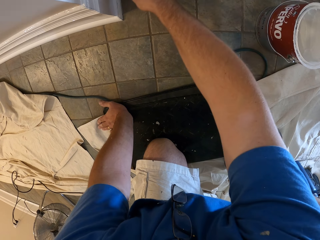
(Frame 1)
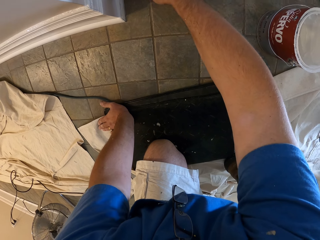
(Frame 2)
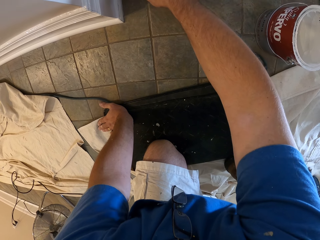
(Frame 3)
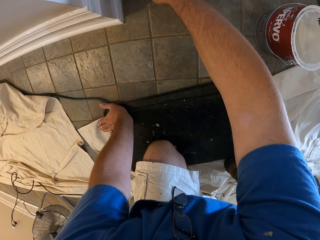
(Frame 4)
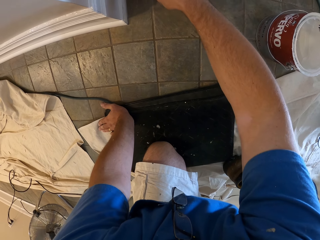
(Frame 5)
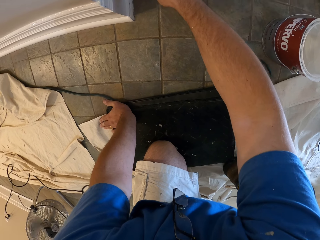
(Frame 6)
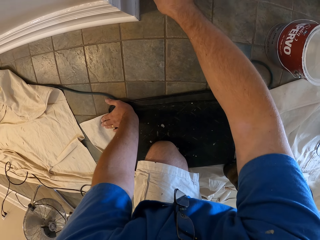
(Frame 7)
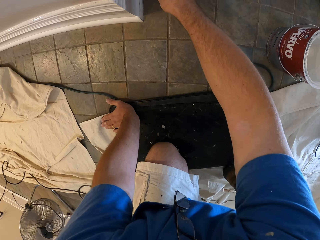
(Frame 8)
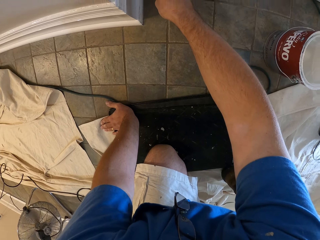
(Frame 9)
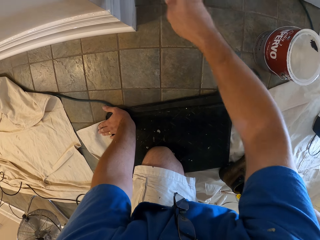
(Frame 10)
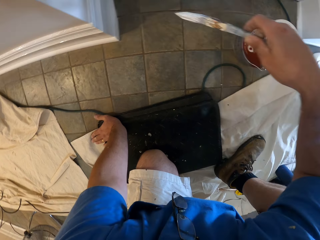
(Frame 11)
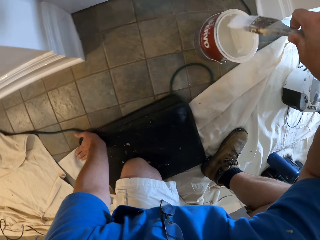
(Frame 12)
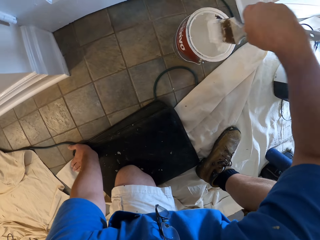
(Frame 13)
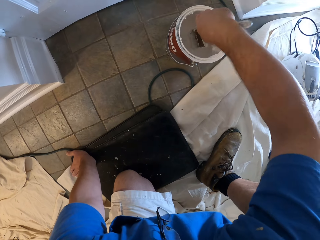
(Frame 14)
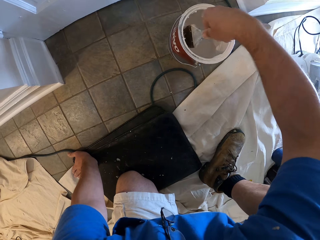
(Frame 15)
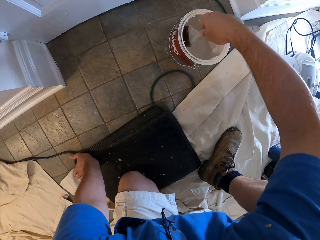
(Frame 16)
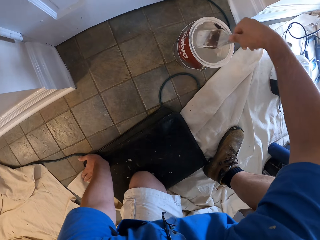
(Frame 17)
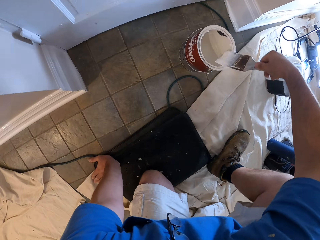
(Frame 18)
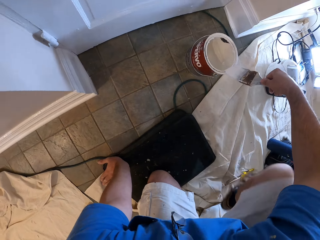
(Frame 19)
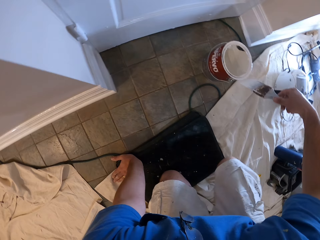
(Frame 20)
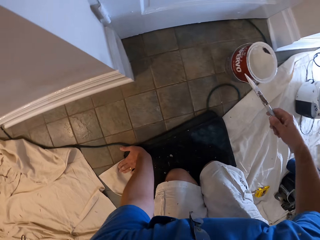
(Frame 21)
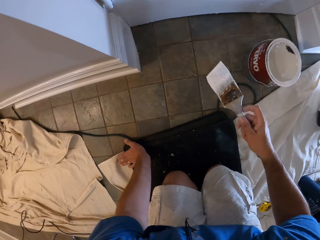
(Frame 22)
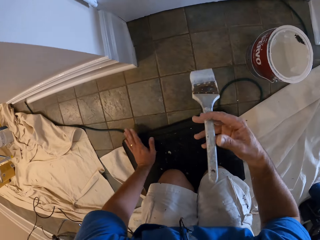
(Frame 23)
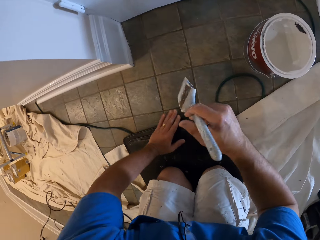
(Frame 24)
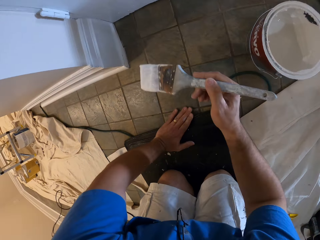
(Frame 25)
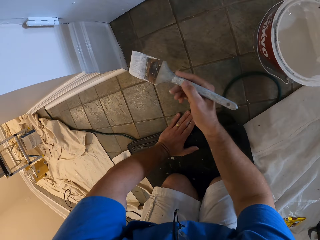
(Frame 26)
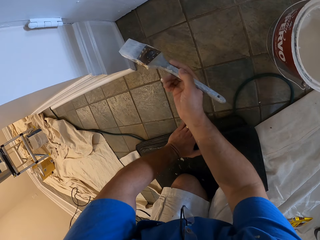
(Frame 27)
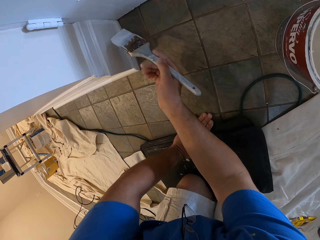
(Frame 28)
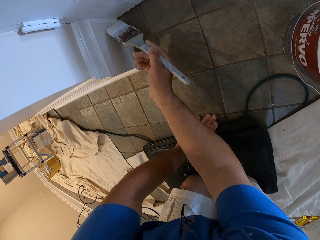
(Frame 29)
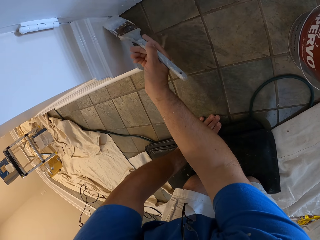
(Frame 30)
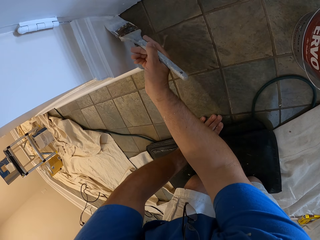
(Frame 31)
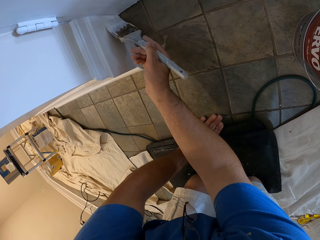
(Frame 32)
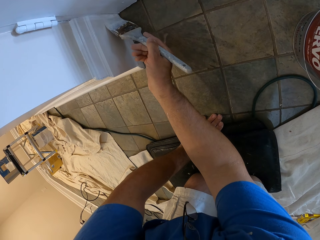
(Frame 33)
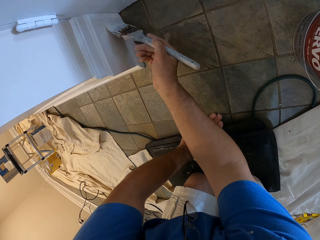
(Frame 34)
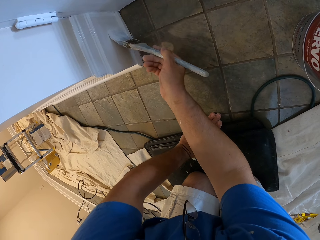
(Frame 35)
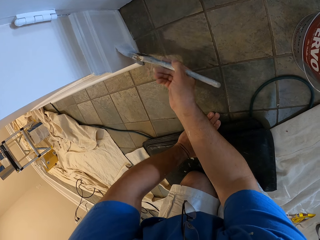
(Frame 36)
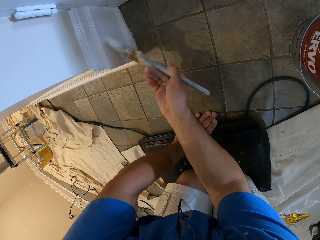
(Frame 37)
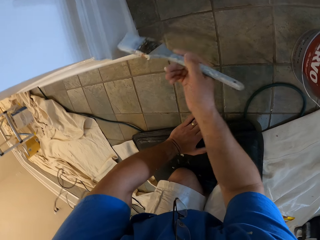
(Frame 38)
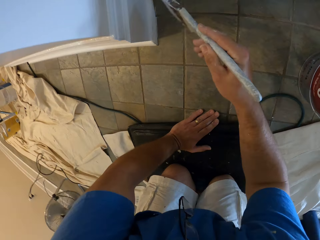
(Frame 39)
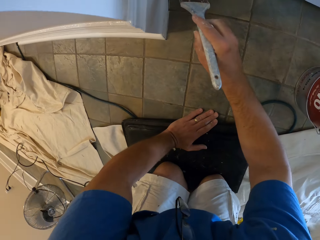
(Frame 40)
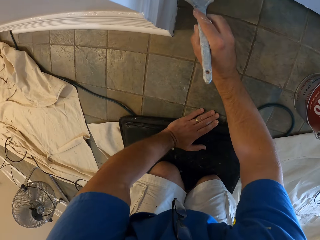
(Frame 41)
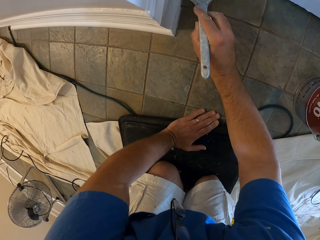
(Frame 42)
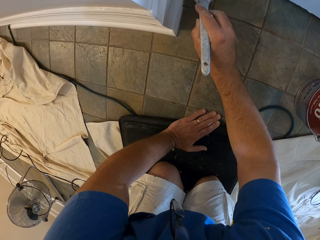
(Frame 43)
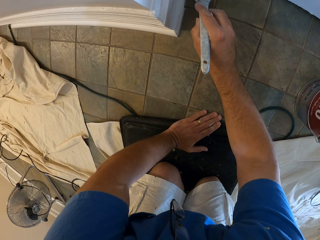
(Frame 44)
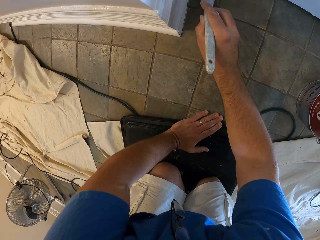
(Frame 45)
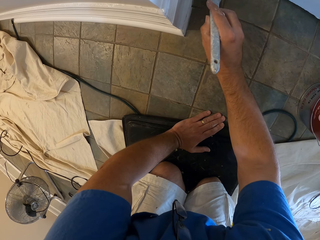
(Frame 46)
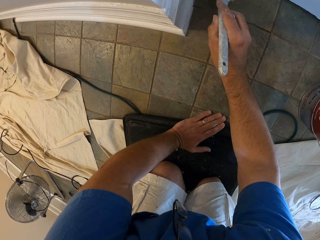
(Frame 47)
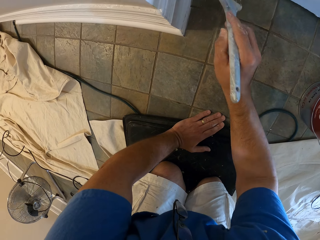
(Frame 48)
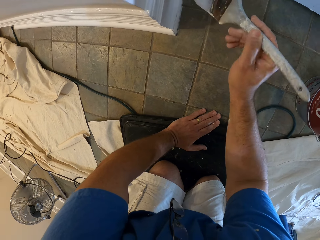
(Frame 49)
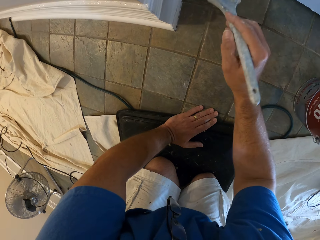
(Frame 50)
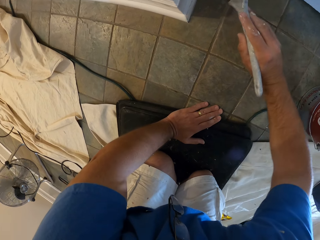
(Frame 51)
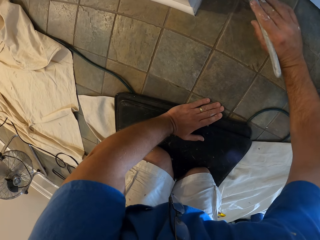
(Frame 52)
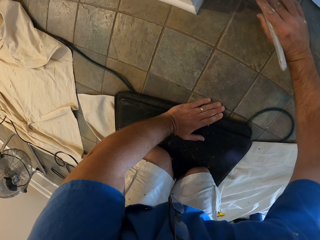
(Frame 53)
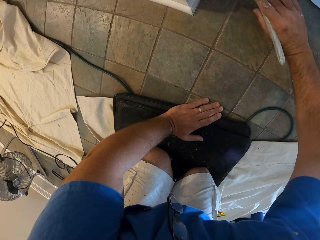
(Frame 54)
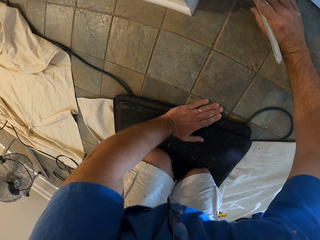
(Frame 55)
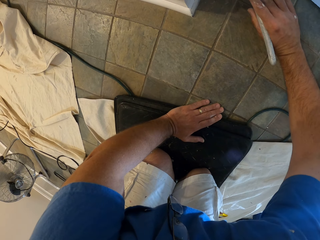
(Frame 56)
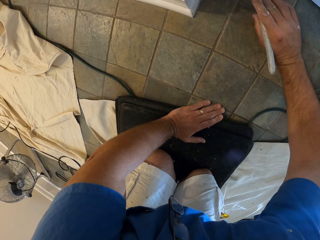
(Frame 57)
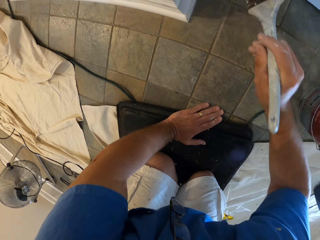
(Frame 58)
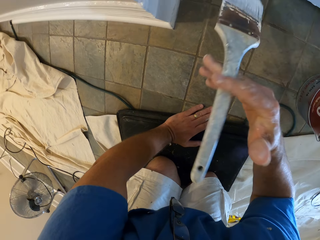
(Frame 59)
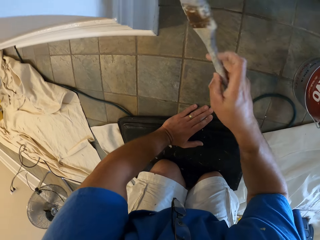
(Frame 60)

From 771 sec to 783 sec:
The camera wearer dips the paint brush in the bucket of paint. They clean the paint brush with the top of the bucket of paint. They kneel on a kneeling pad with both knees. They hold the kneeling pad. They paint the baseboard with the paint brush.

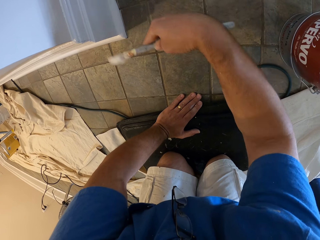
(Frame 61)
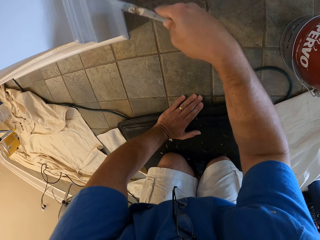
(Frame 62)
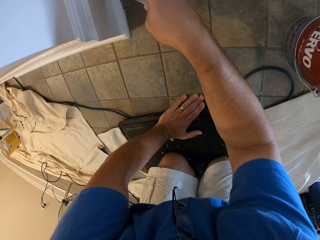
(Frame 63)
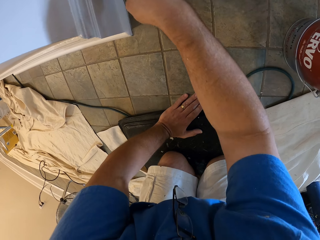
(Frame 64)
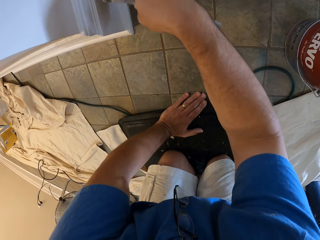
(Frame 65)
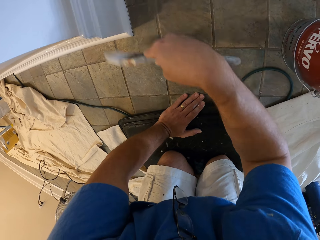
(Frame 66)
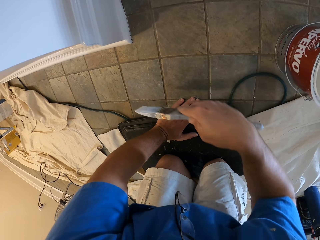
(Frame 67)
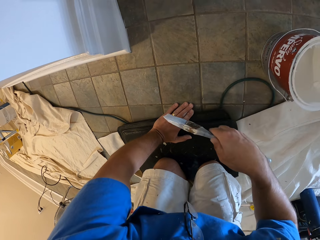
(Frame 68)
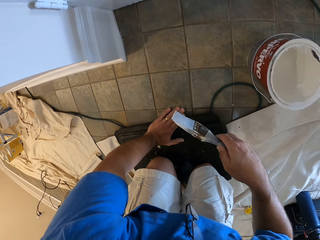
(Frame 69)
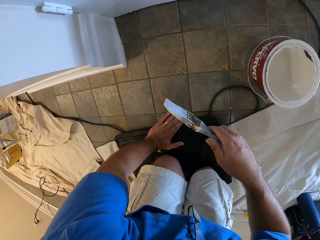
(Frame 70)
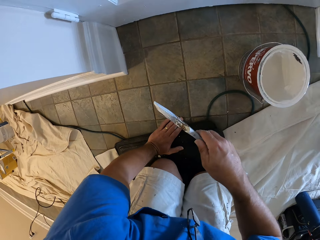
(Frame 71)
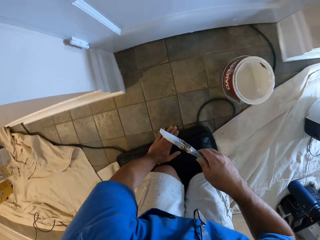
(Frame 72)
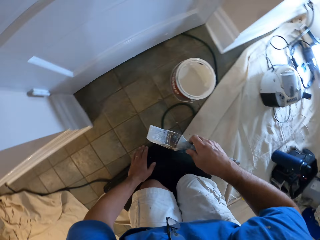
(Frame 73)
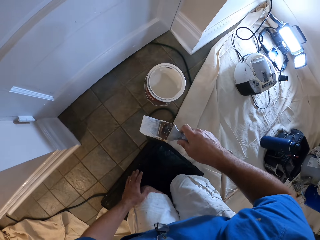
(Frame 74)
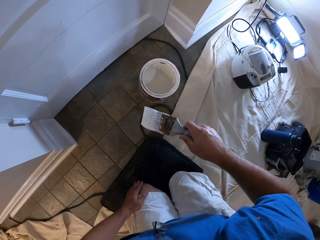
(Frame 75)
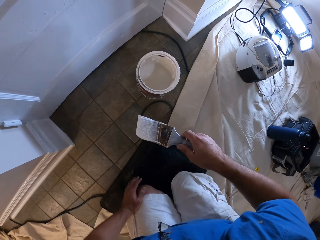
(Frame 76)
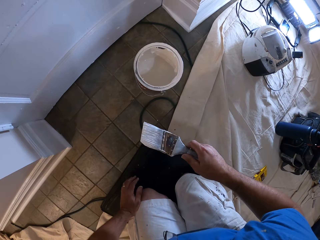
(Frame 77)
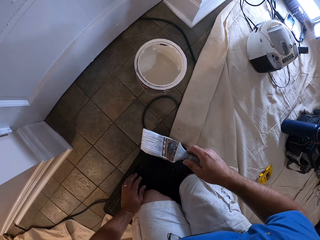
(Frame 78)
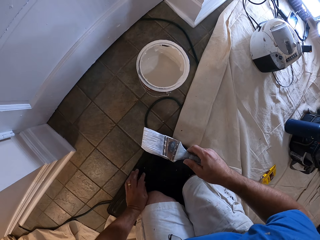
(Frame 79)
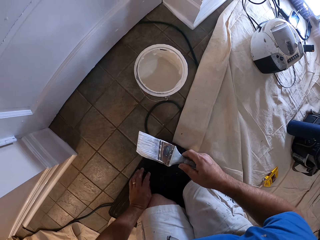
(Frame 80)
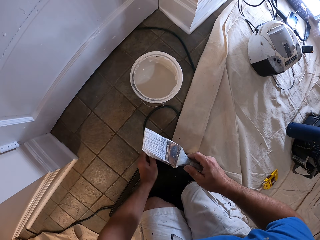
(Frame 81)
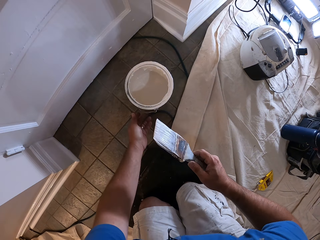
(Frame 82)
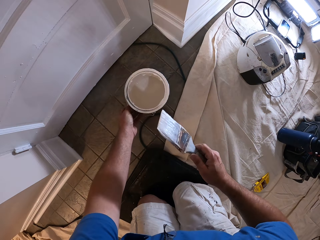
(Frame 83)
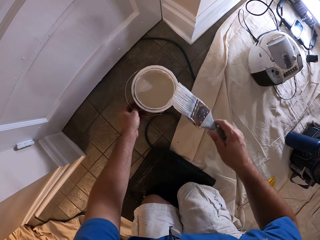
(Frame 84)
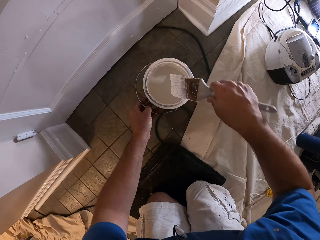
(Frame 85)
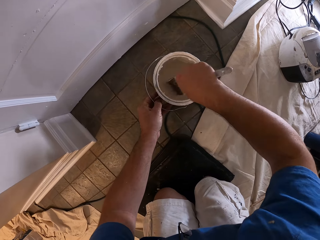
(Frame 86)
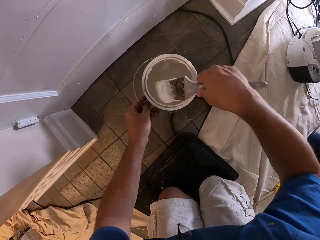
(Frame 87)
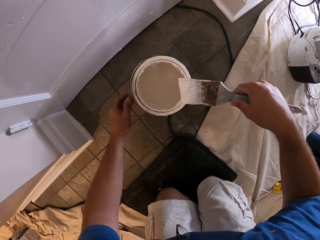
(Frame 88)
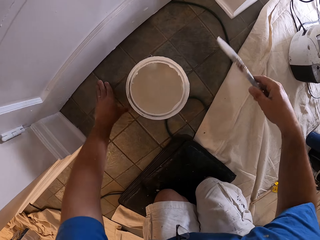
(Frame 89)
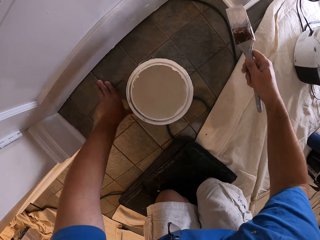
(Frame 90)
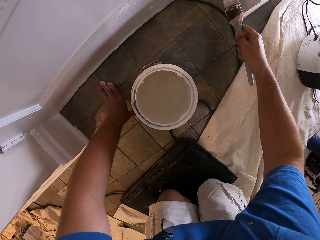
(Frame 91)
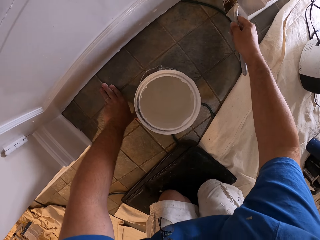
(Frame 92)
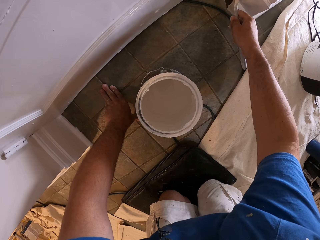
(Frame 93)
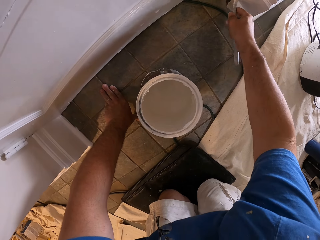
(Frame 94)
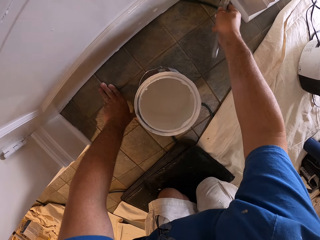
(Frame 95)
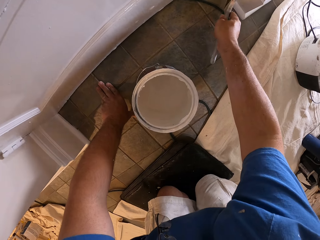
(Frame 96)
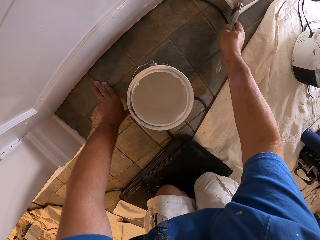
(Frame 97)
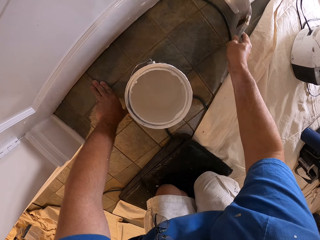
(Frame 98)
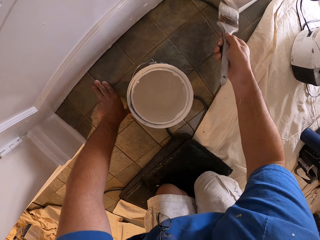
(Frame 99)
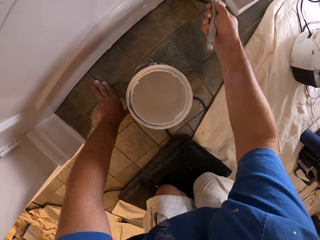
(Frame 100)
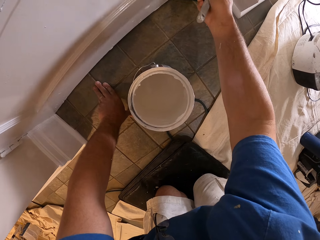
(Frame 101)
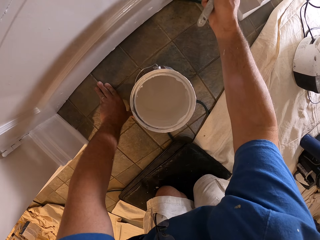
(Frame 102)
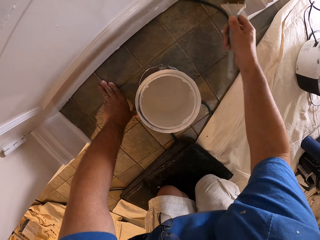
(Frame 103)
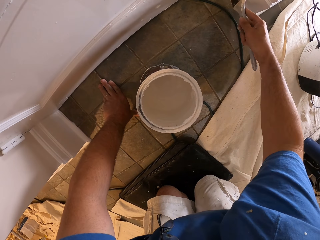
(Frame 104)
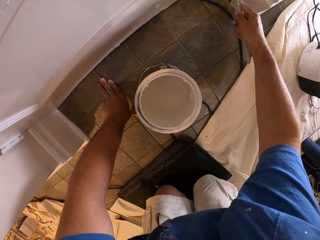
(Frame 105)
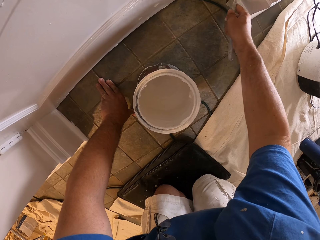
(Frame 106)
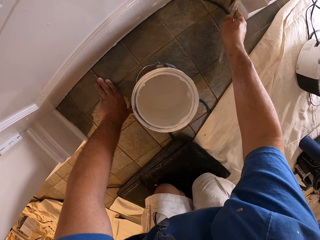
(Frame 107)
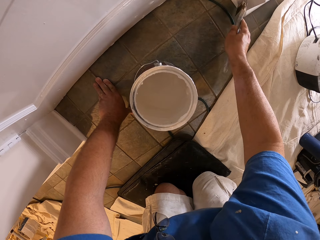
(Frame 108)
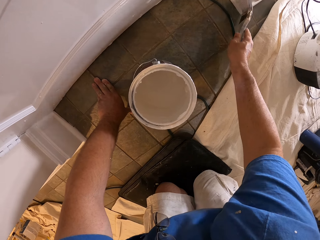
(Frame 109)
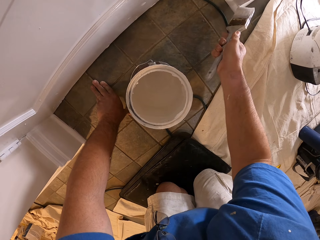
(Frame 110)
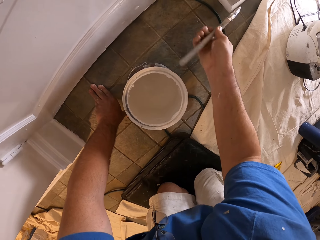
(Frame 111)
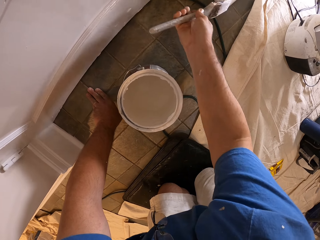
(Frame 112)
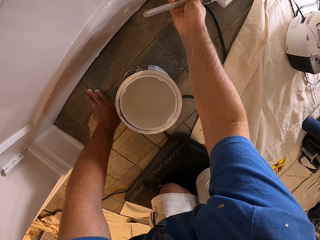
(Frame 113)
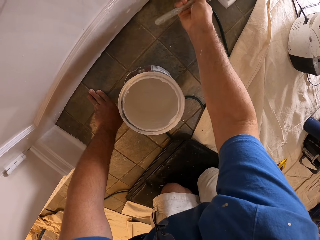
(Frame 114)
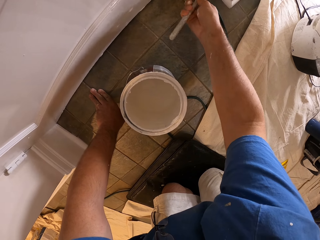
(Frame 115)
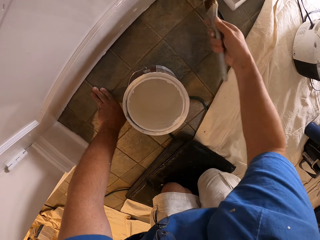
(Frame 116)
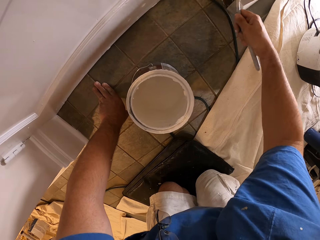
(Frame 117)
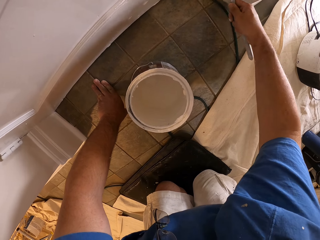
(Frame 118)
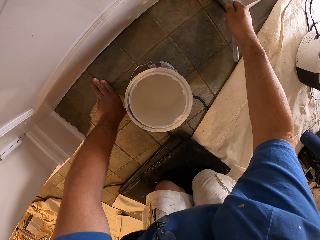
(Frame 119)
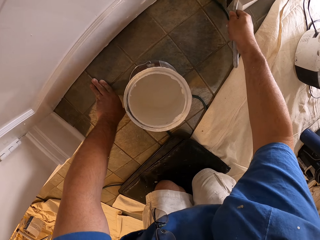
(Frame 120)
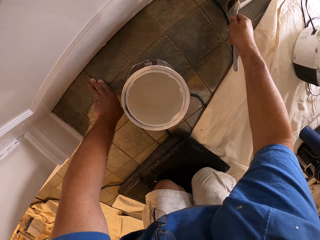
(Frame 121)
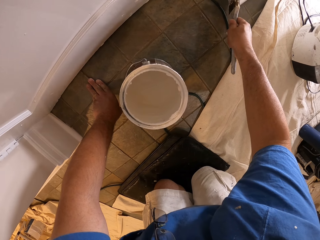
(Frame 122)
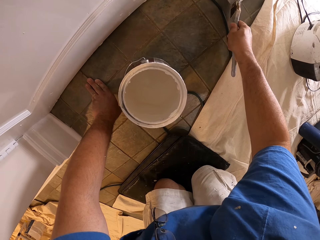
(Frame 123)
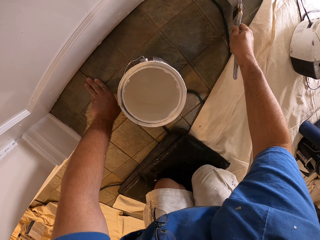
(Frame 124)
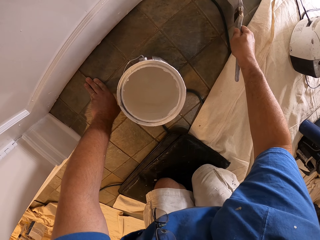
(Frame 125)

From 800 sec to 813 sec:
The camera wearer pulls the brush from the baseboard. He pulls the container. He holds the bucket of paint with his left hand. He dips the paint brush in the bucket of paint with his right hand. He moves the bucket of paint with his left hand. He removes the brush from the container. He paints the baseboard with the paint brush.
